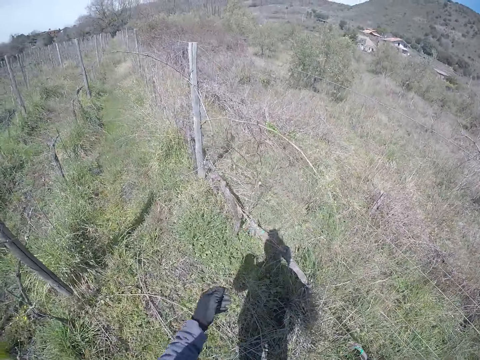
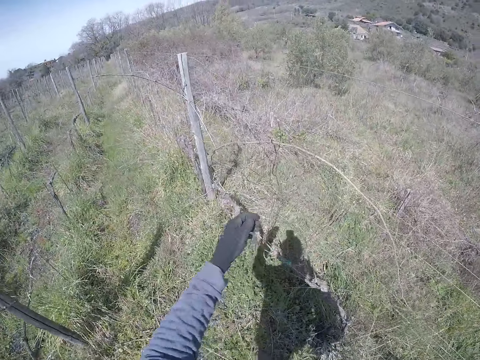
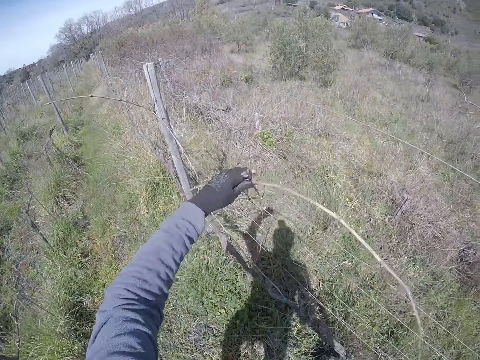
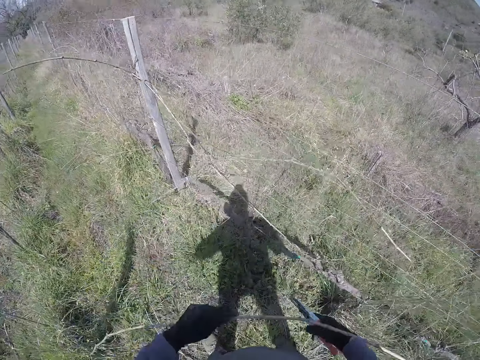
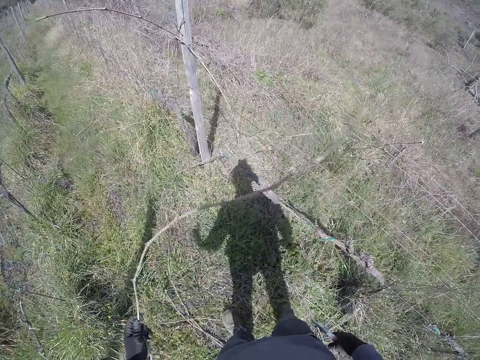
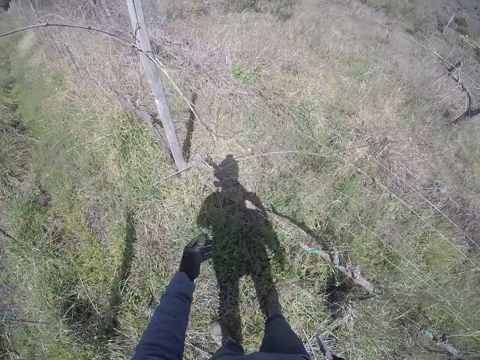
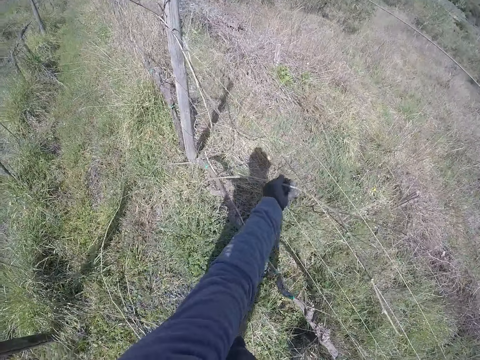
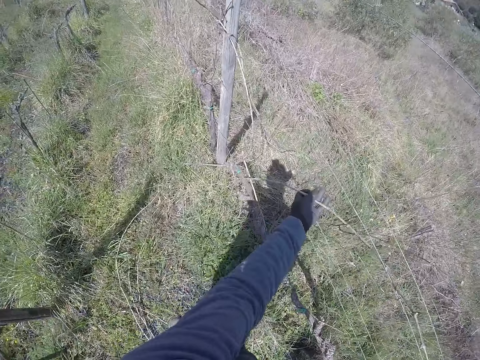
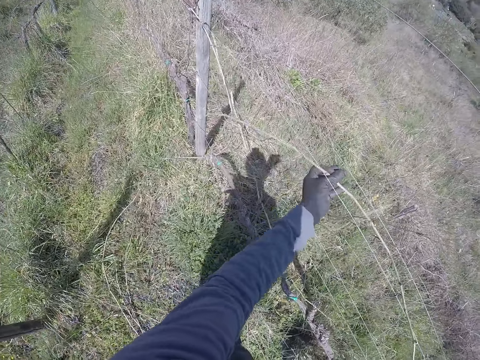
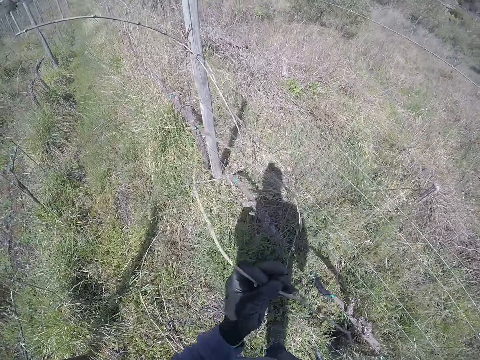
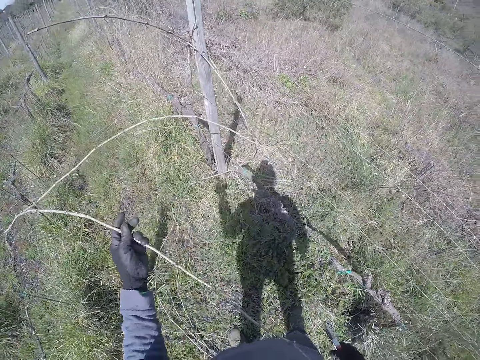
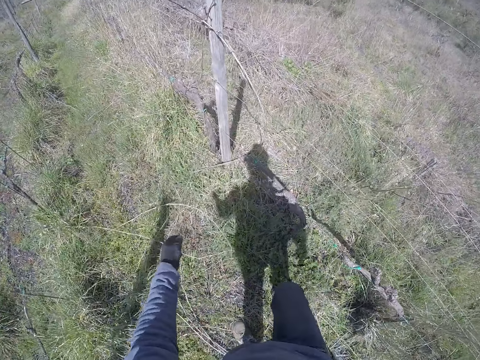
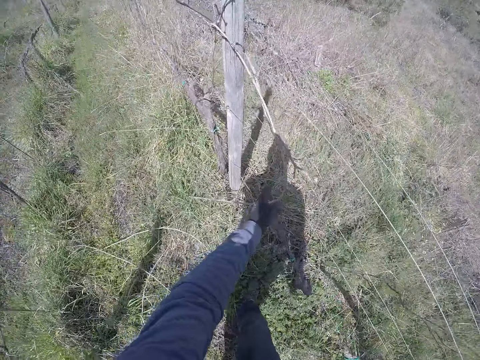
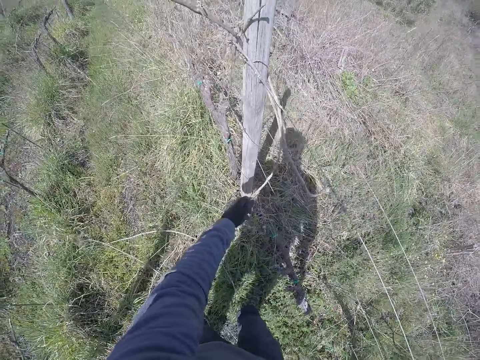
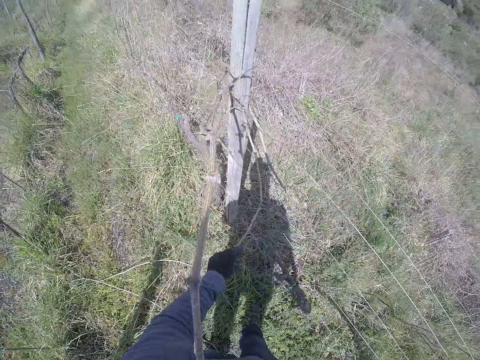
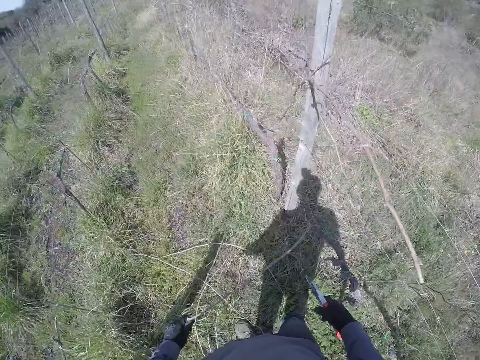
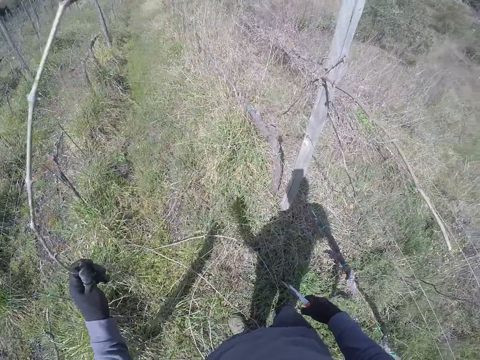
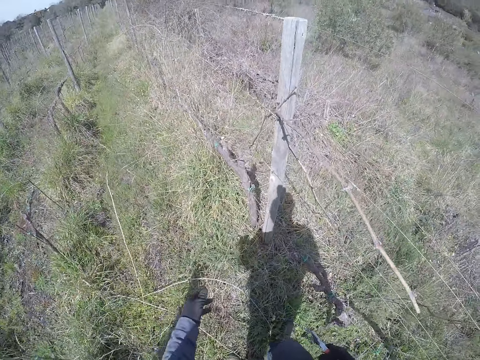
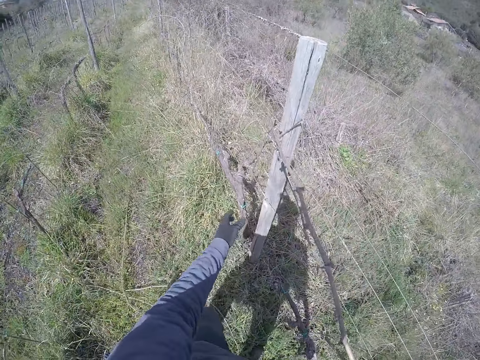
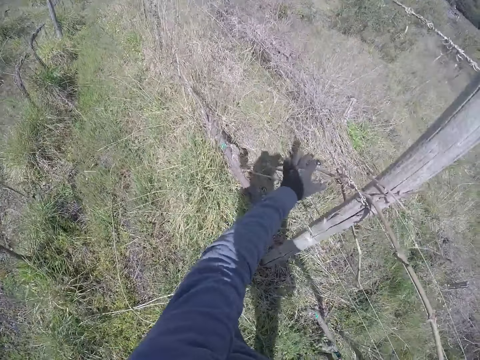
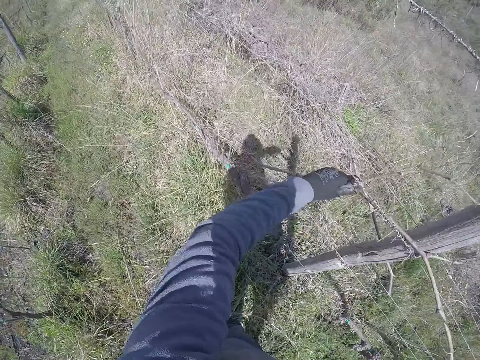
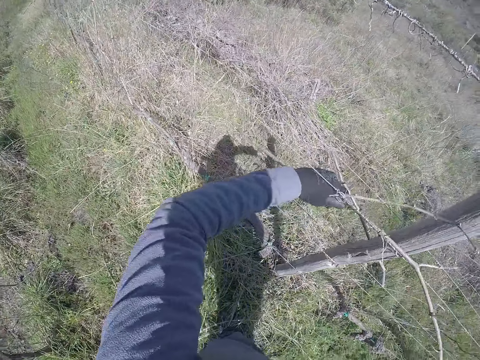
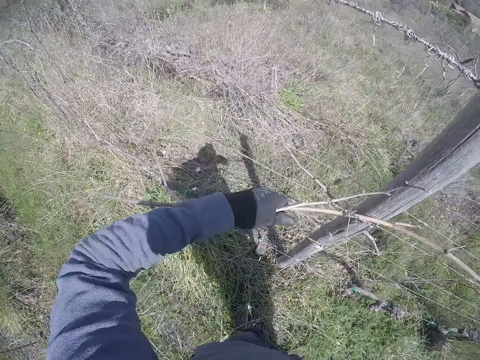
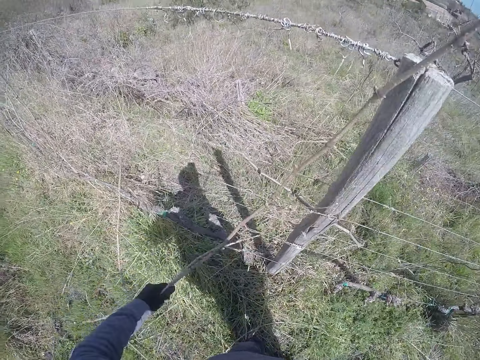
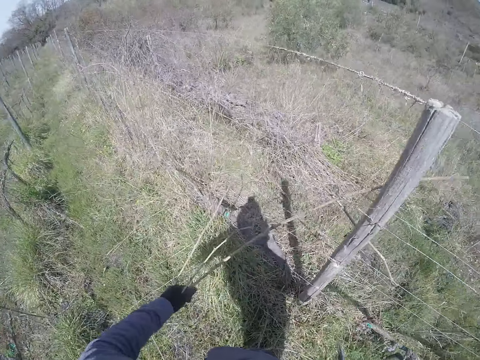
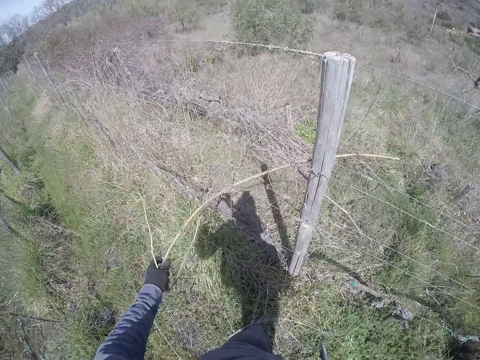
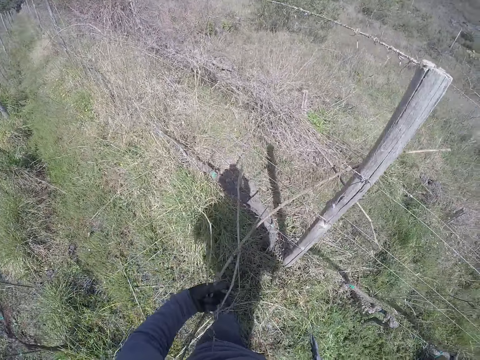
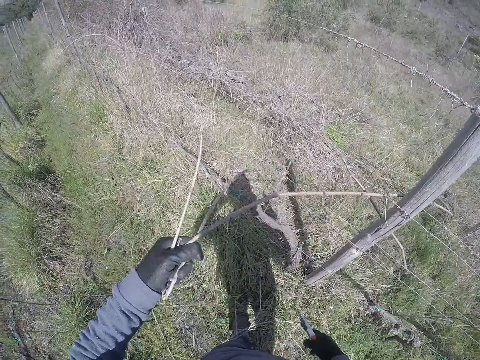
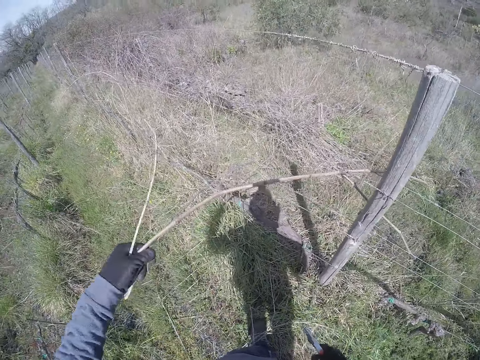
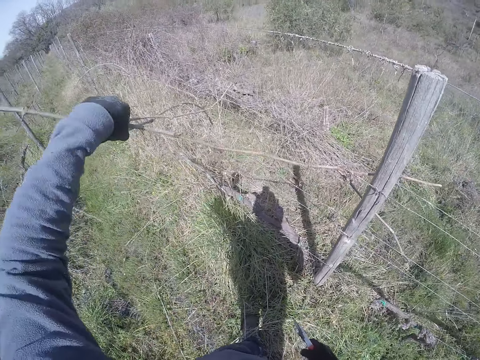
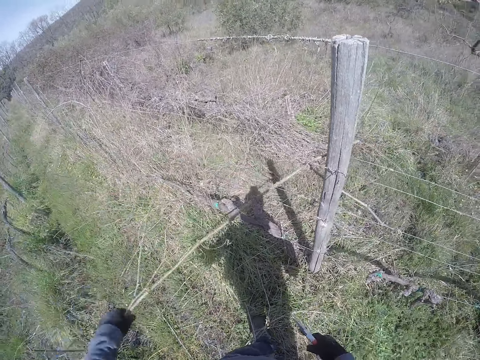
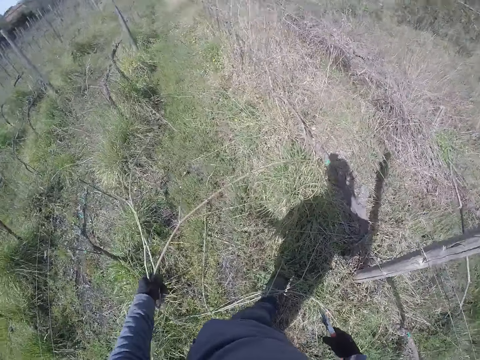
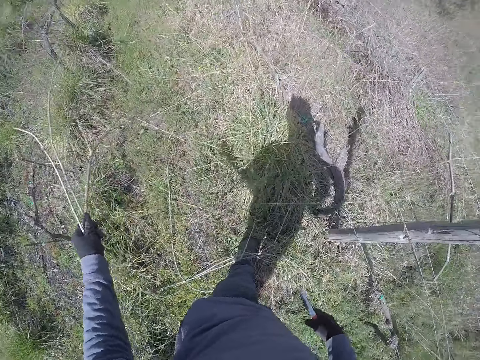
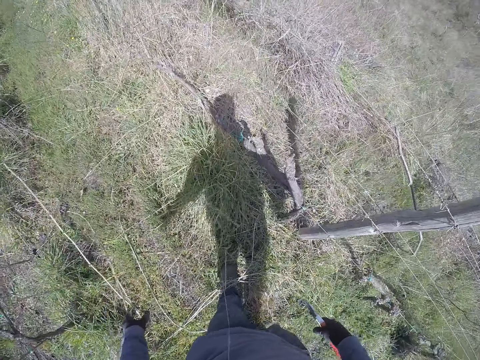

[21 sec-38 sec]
The camera wearer removes a branch or stick from the welded fence with his left hand to the floor. He throws the stick on the ground. He throws the stick on the ground again. He removes the branch from the welded fence with his left hand to the floor. He throws the stick on the ground. He removes branches from the welded fence with his left hand to the floor. He throws the sticks on the ground.

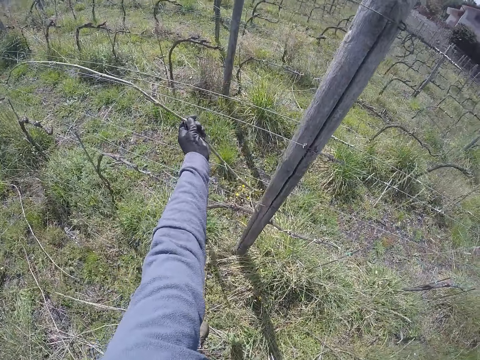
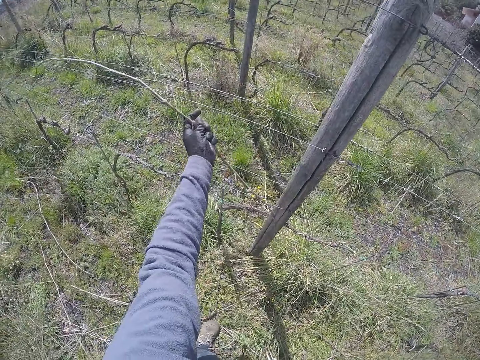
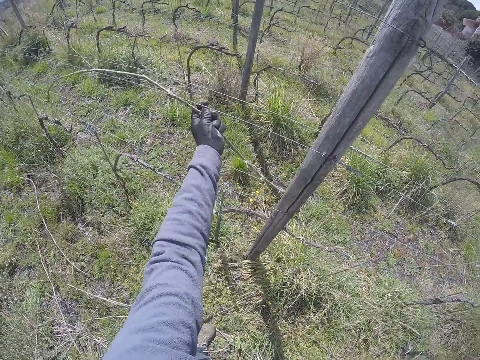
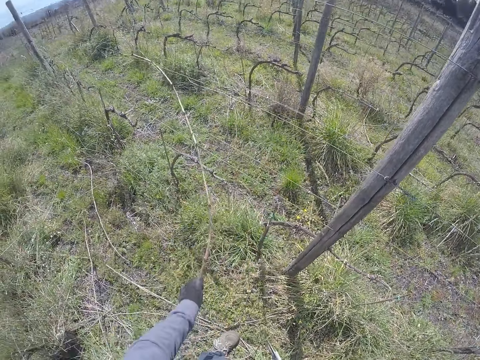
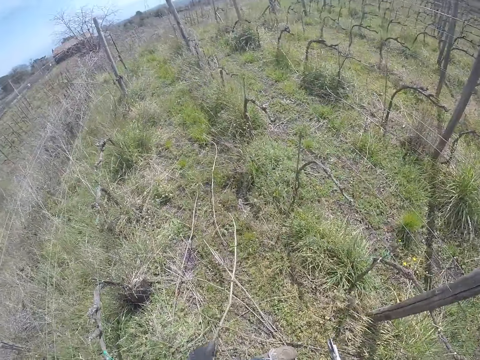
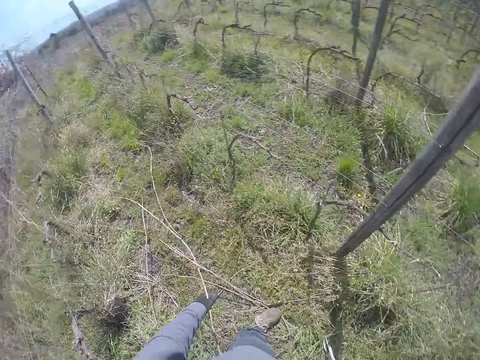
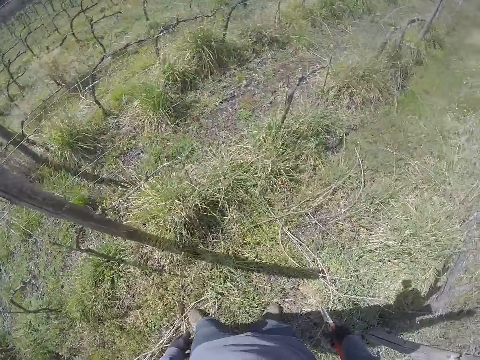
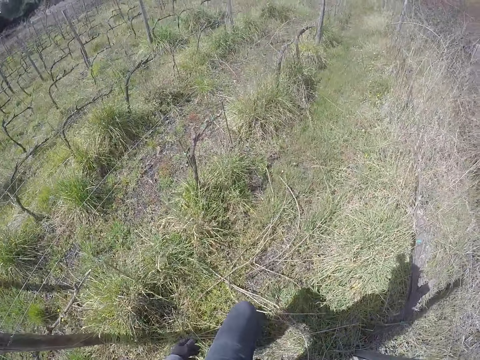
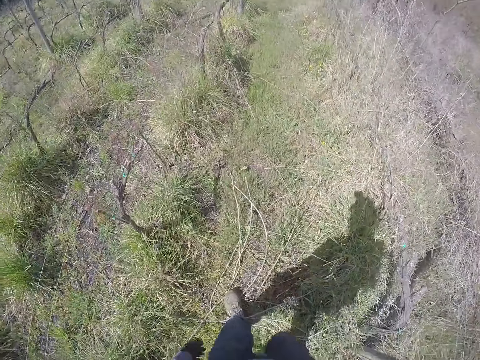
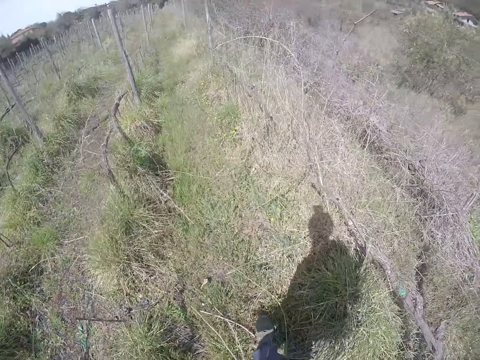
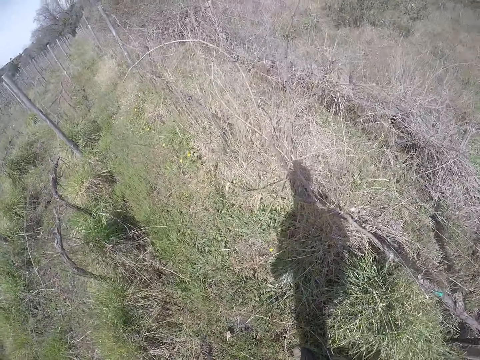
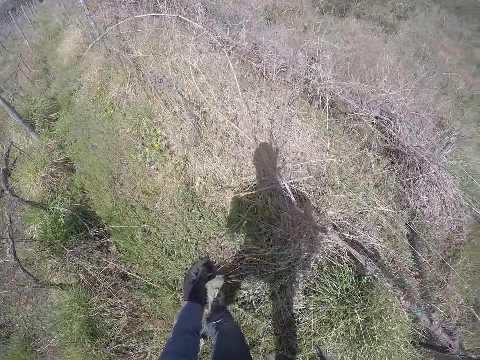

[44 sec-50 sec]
The camera wearer holds a stick on the fence. He removes branches from the welded fence with his left hand to the floor. He drops the stick on the ground. He is around the field. He walks in the field.

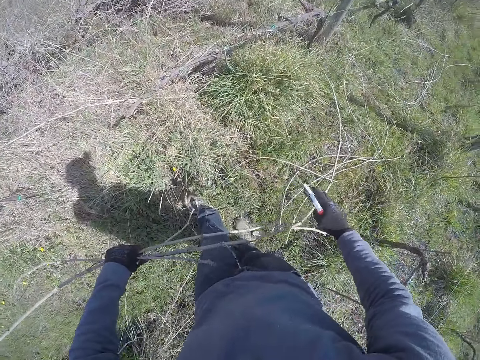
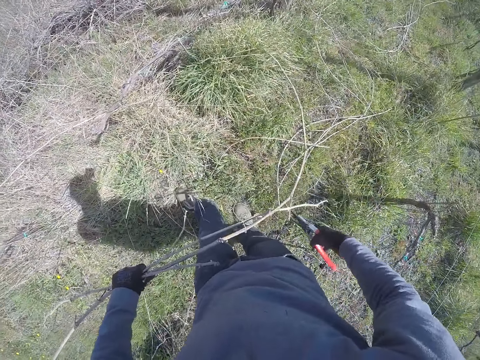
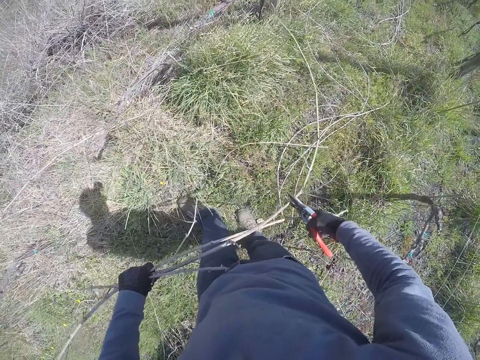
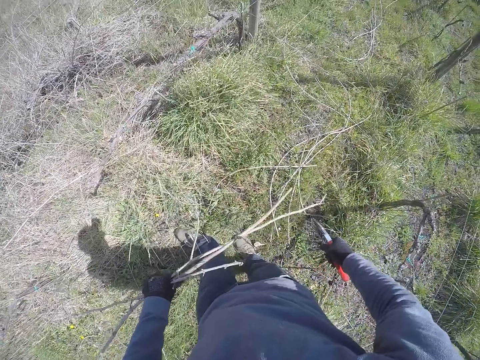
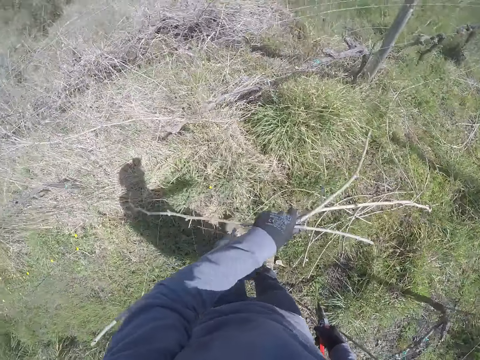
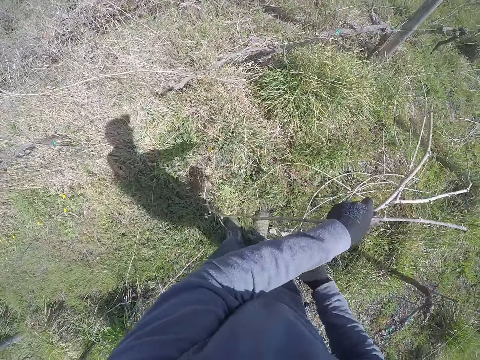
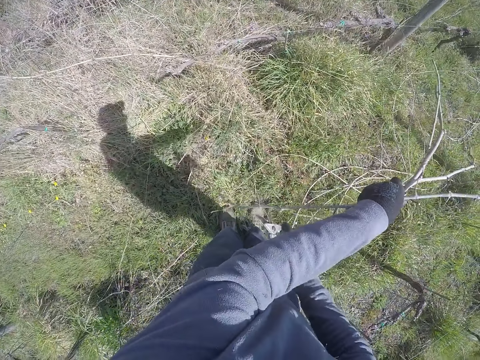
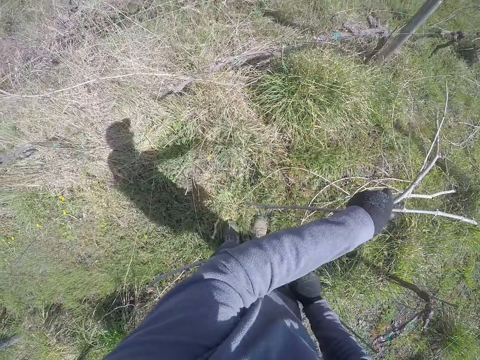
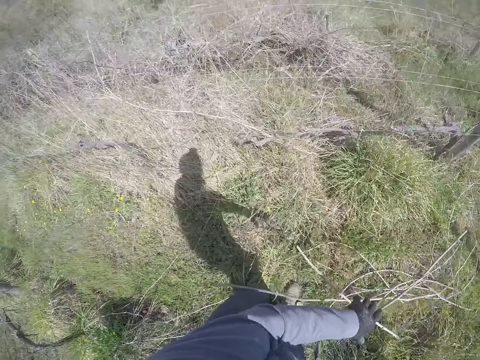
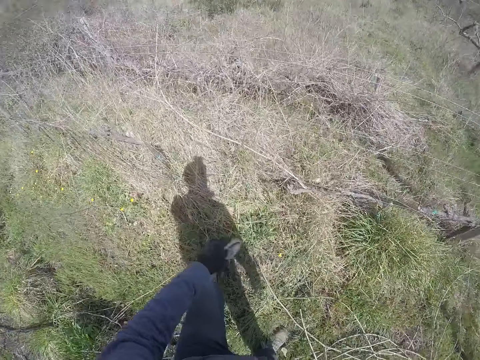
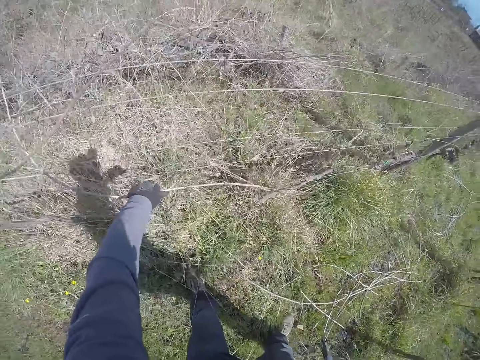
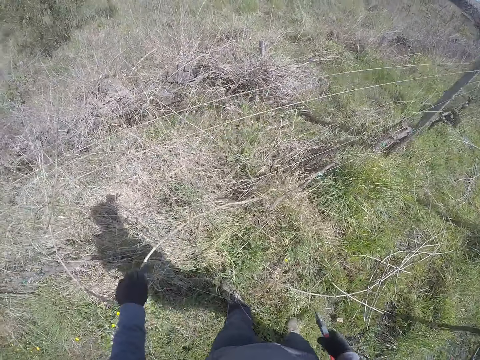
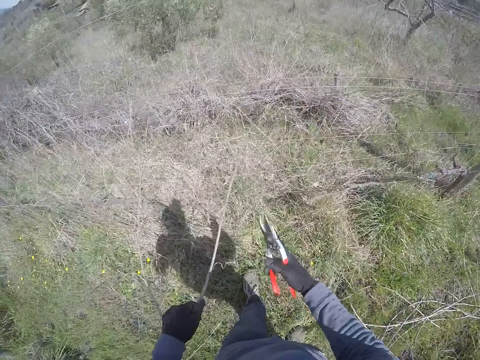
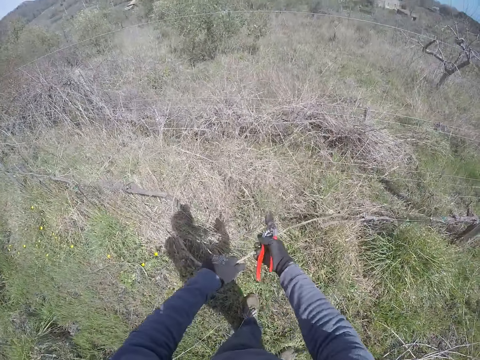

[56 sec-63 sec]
The camera wearer cuts a branch or stick in his left hand with the pruner in his right hand to the floor. He exchanges the sticks to the other hand. He removes branches from the welded fence with his left hand to the floor.
